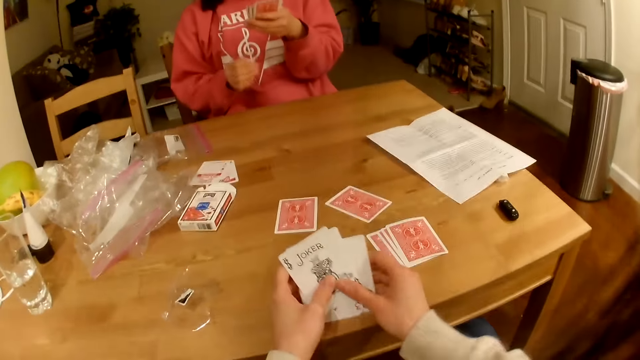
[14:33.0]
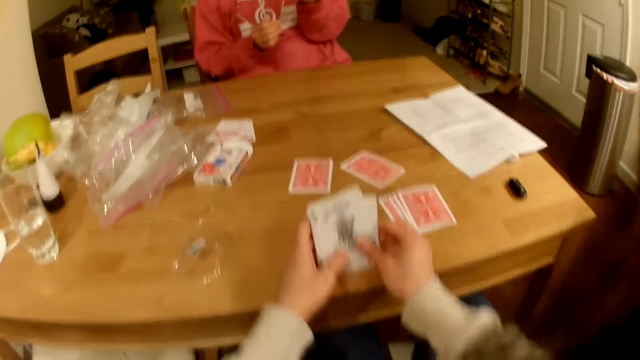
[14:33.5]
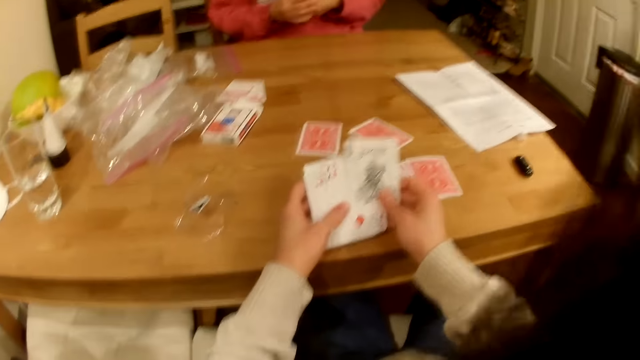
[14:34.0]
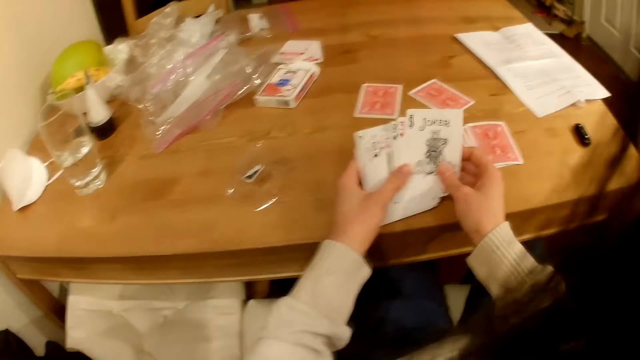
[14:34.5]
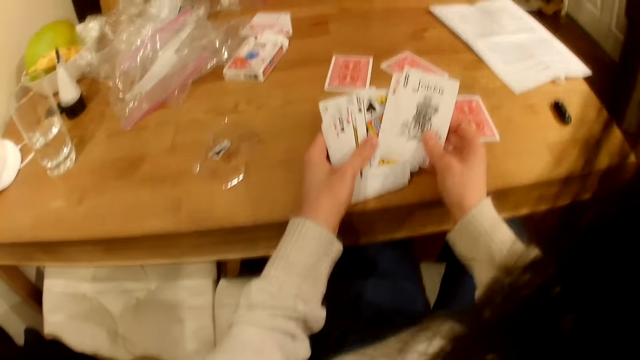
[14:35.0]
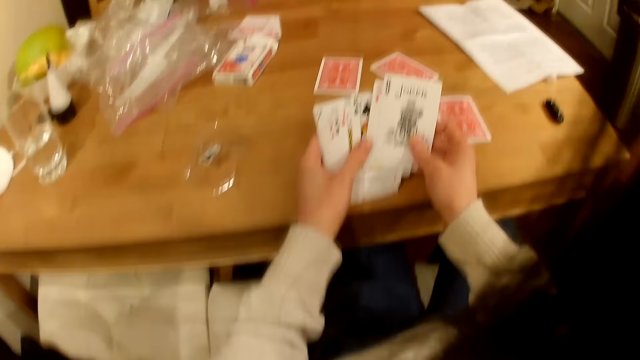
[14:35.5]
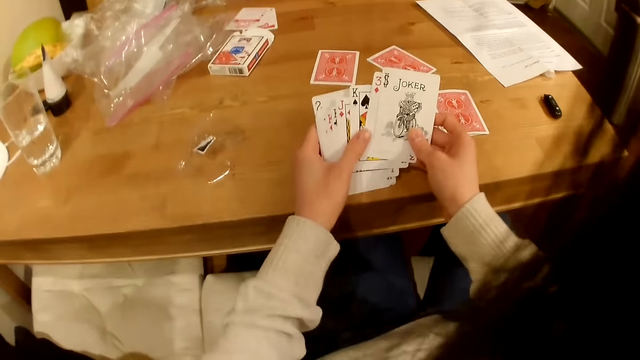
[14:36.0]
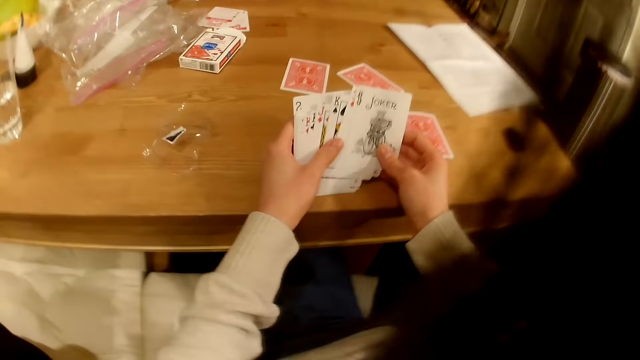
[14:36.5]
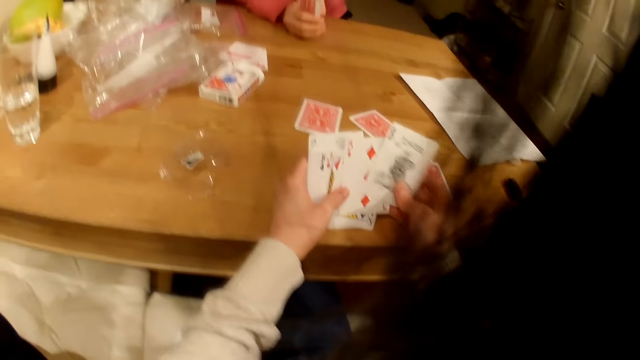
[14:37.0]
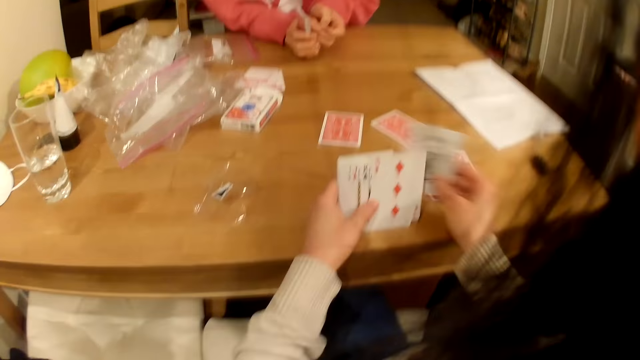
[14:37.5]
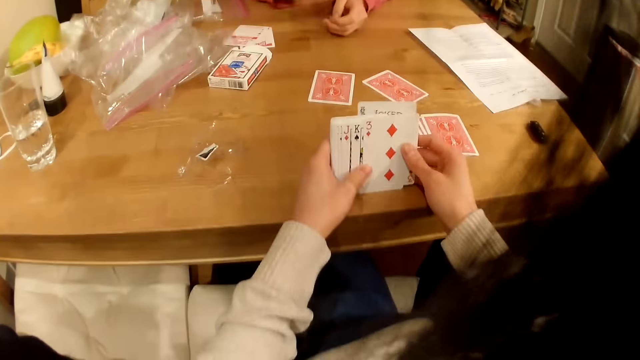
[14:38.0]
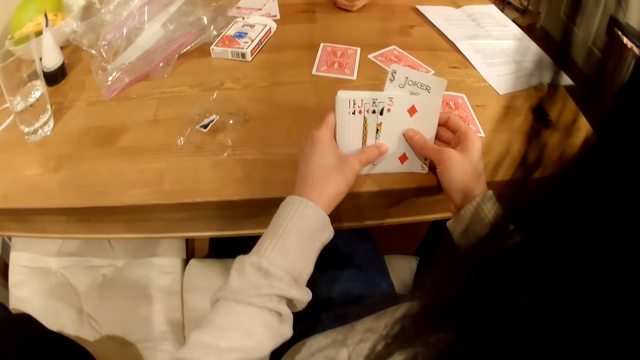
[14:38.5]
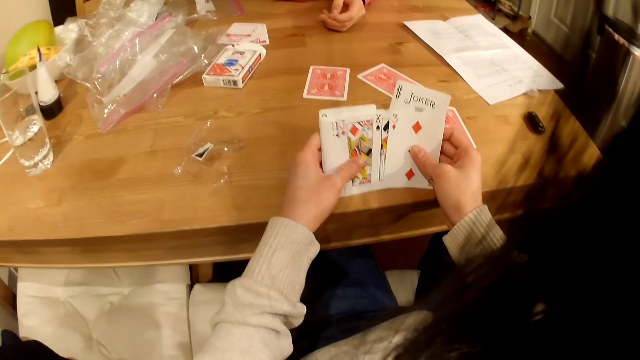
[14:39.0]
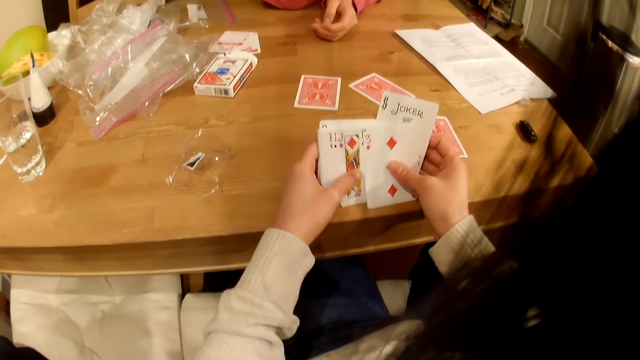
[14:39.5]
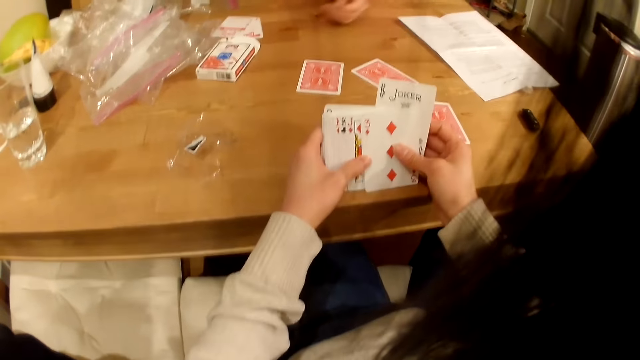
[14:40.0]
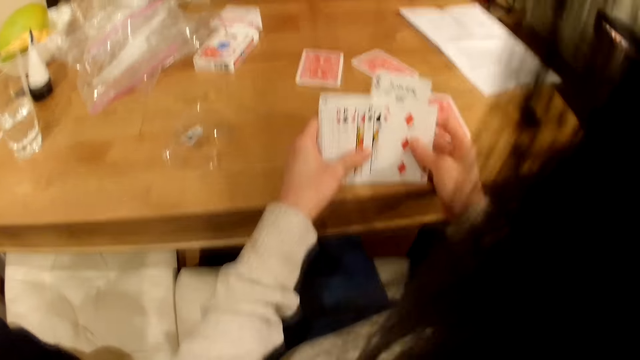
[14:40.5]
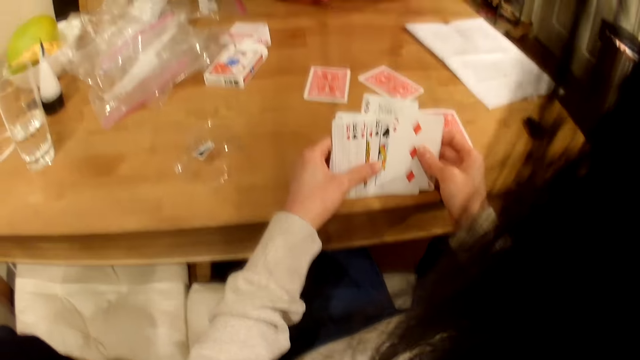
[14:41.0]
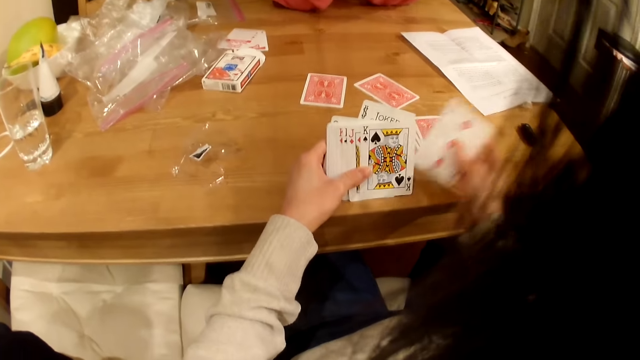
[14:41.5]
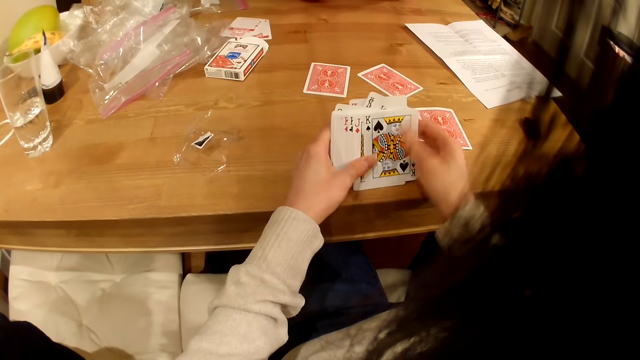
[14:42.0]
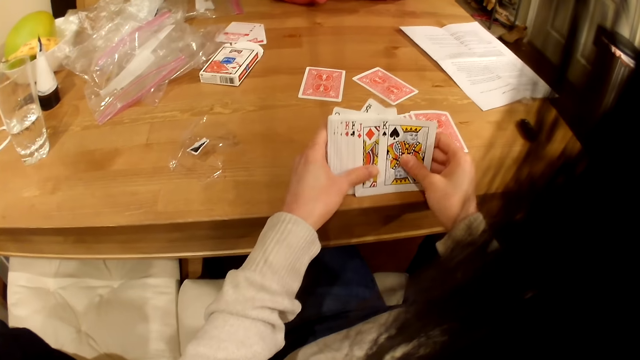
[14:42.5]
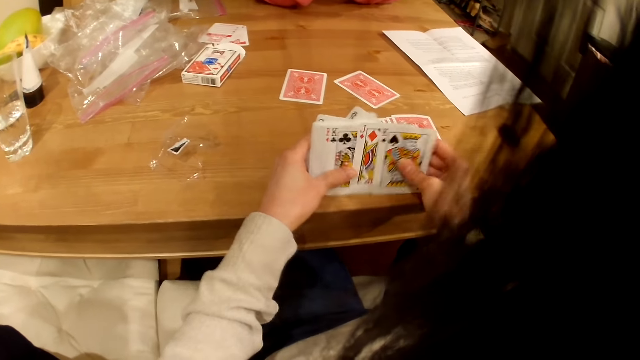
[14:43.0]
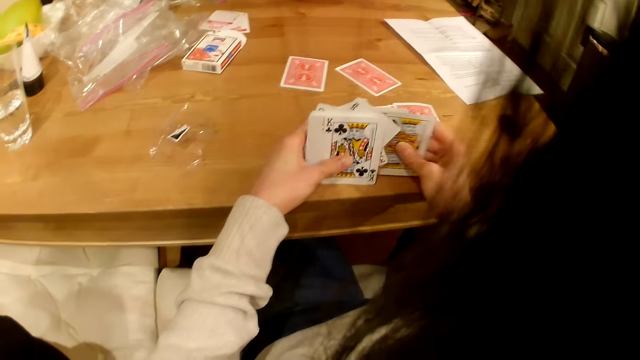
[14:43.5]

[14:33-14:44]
The camera wearer checks the playing cards in the hands. They shuffle the playing cards.

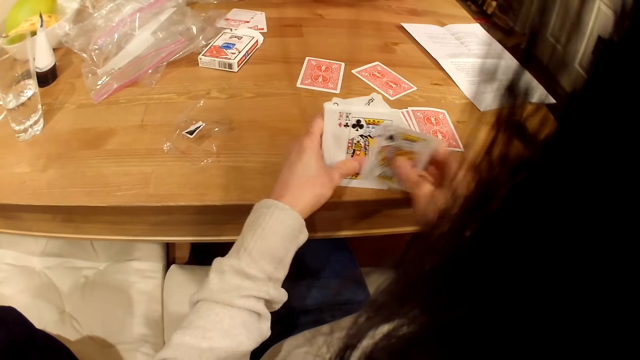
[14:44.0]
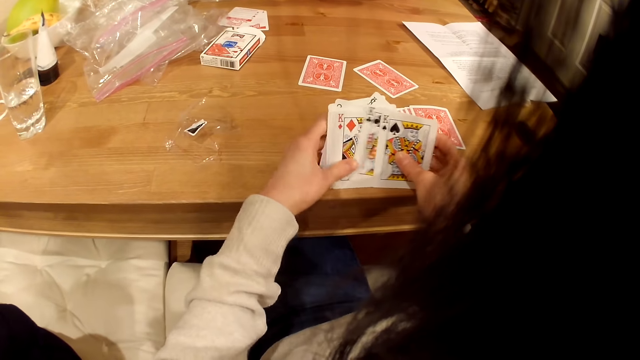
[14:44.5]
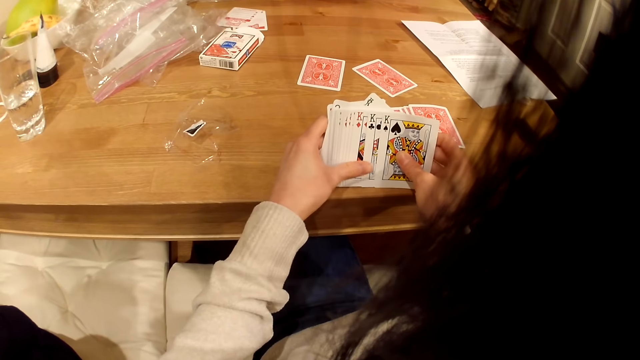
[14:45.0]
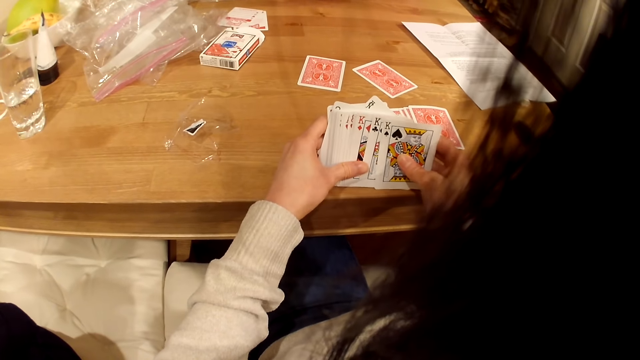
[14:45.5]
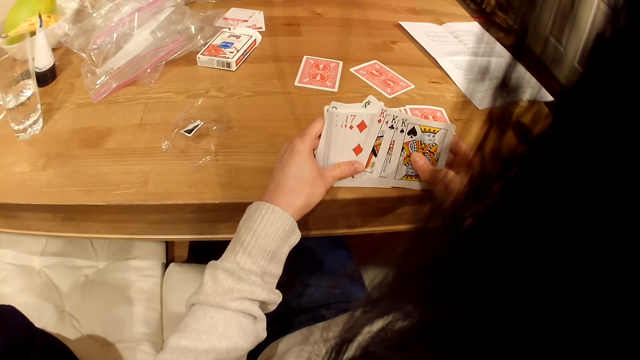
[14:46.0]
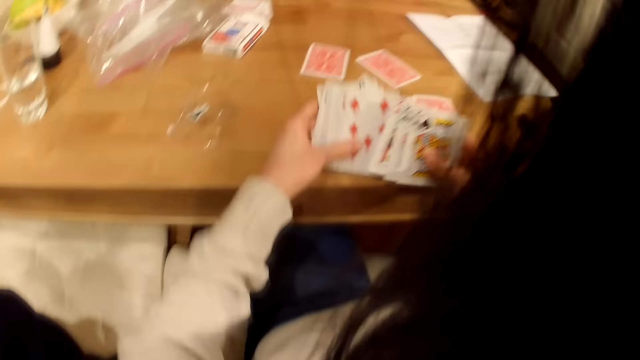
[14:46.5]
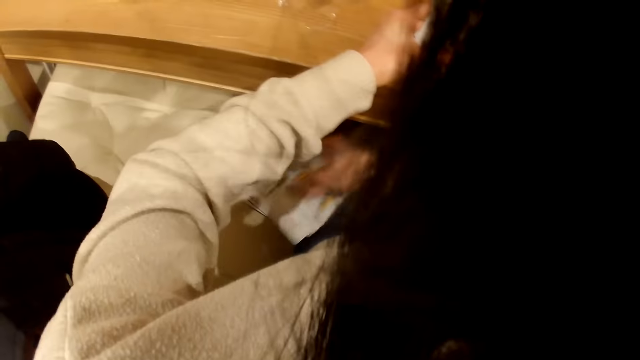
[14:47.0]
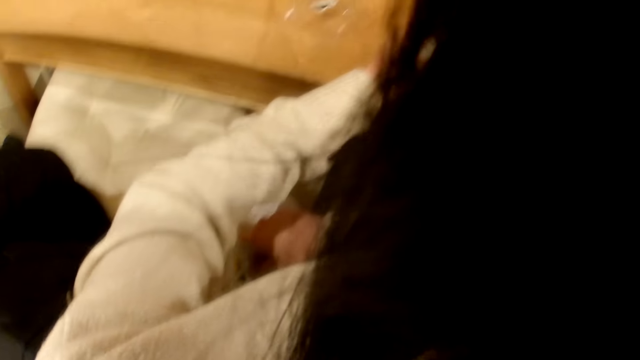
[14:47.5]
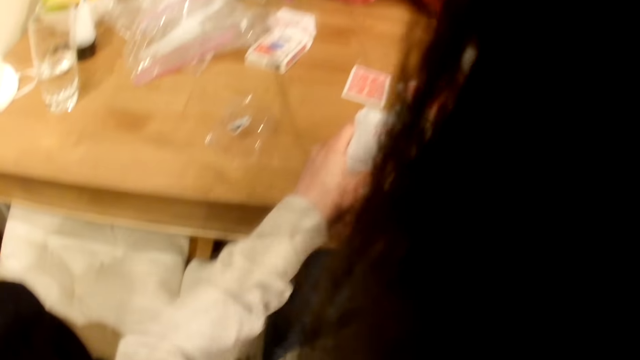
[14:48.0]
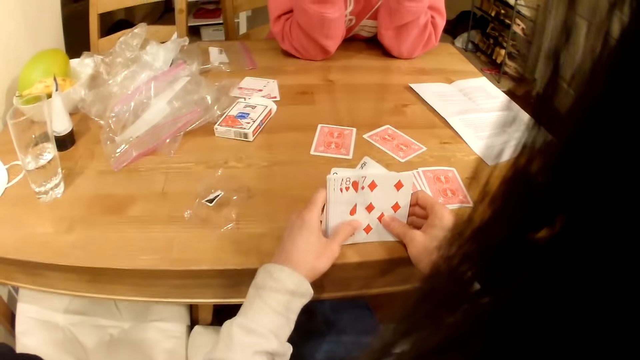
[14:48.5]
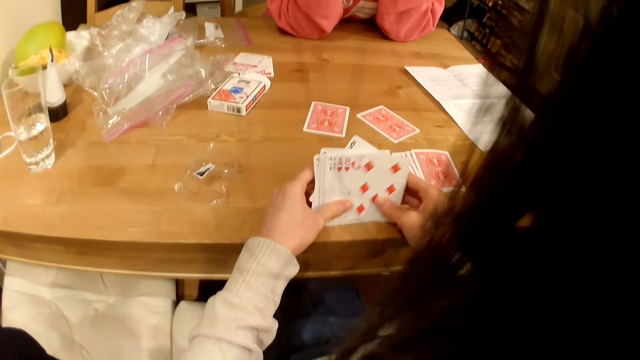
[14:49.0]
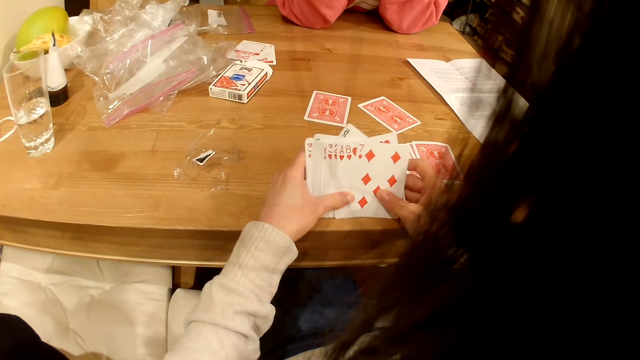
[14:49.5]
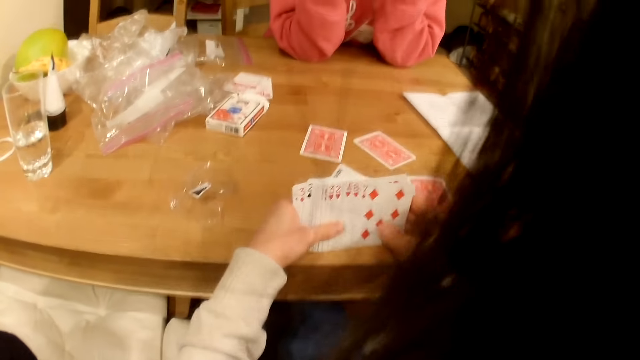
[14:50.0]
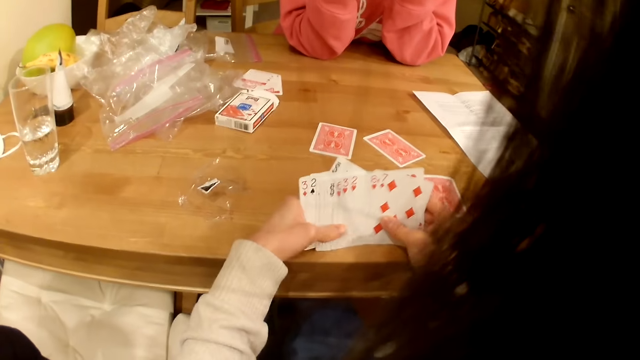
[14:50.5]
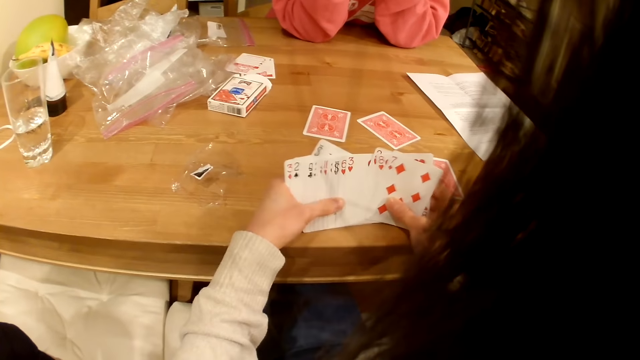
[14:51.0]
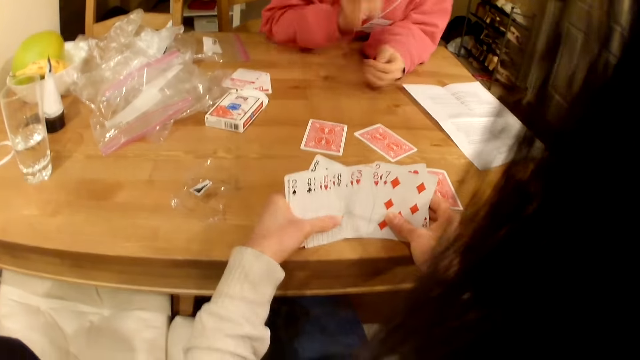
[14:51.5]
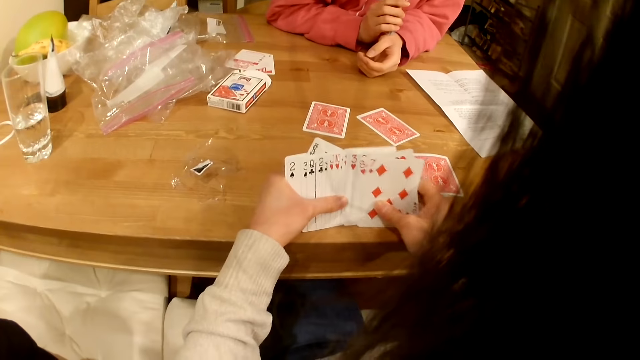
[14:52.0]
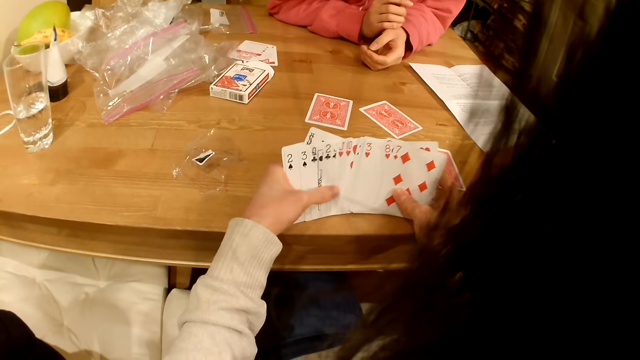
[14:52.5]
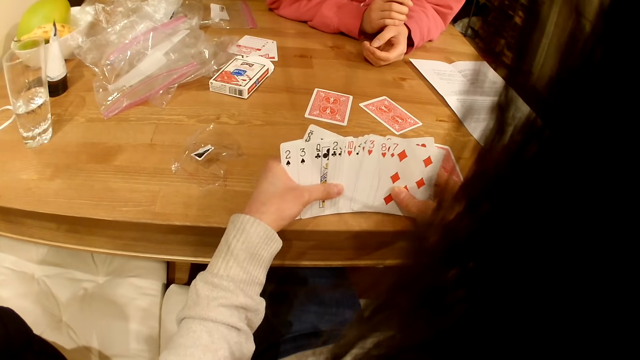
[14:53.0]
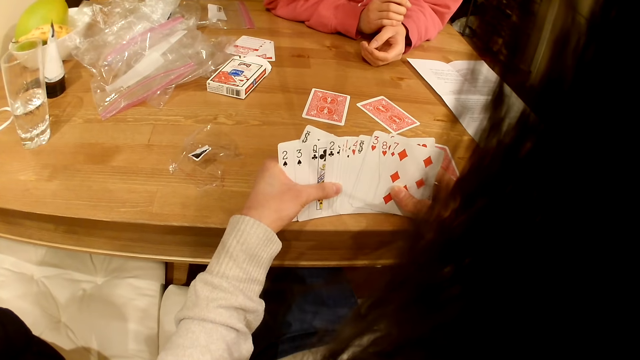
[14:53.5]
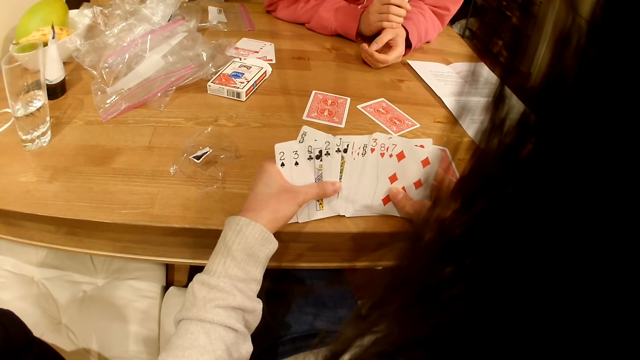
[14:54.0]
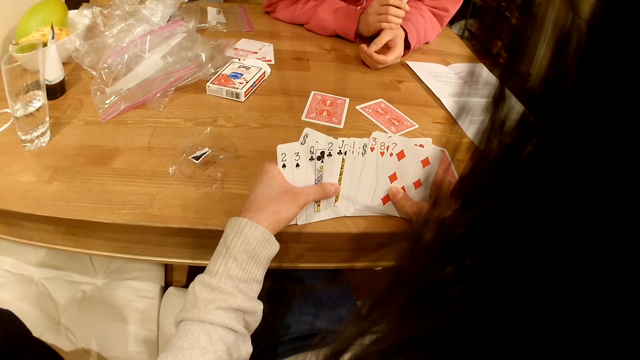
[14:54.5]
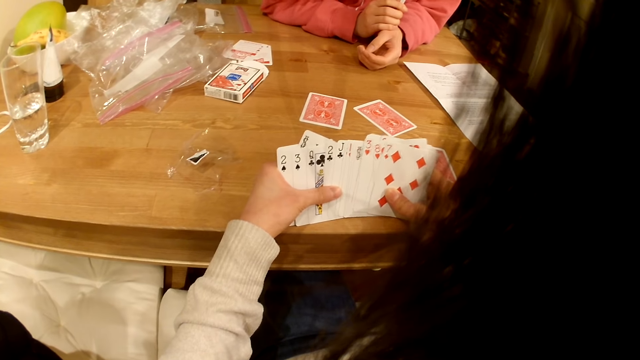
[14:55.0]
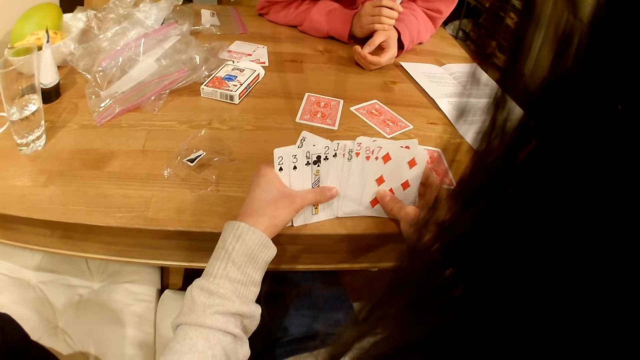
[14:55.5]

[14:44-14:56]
The camera wearer places the playing cards on the seat. They check the playing cards in the hands.
